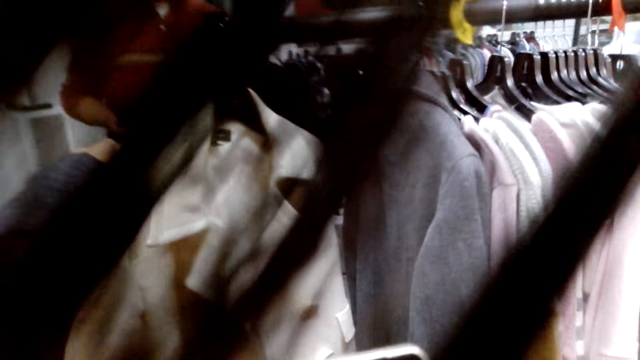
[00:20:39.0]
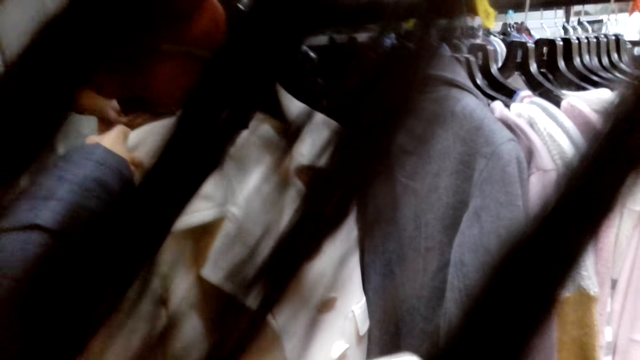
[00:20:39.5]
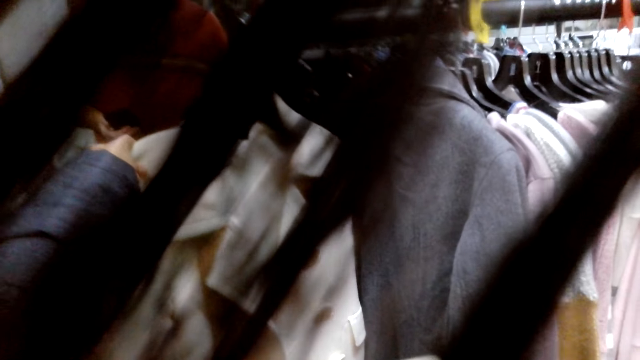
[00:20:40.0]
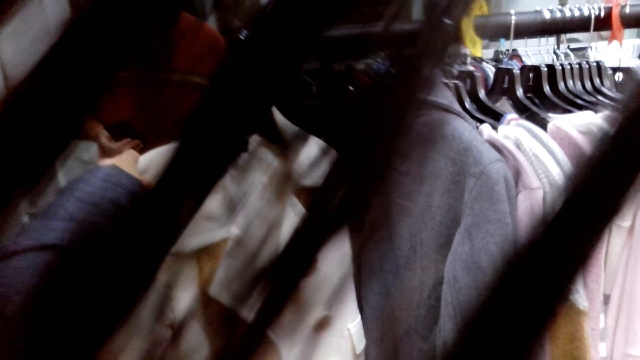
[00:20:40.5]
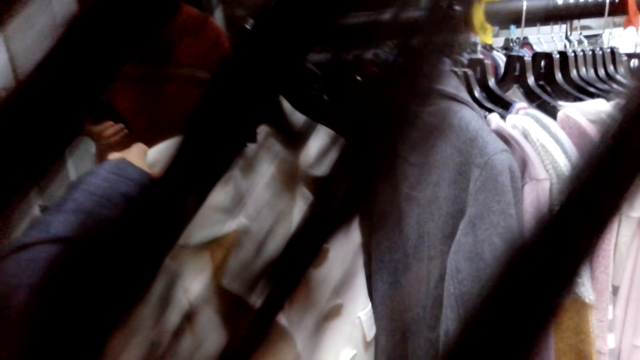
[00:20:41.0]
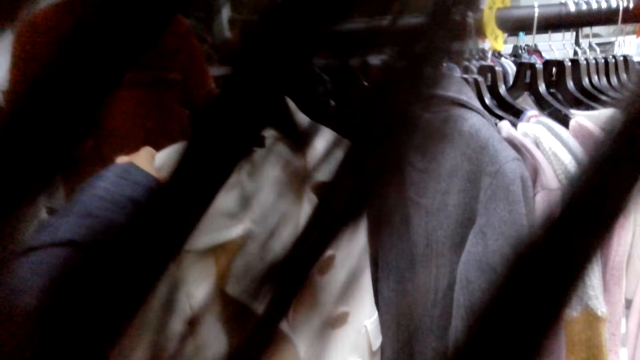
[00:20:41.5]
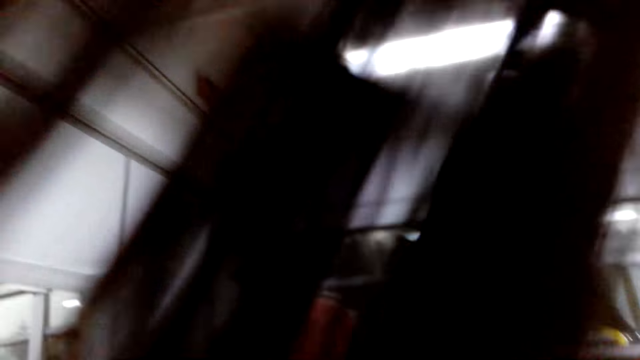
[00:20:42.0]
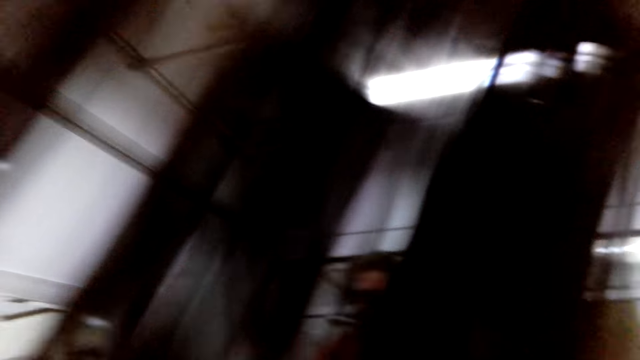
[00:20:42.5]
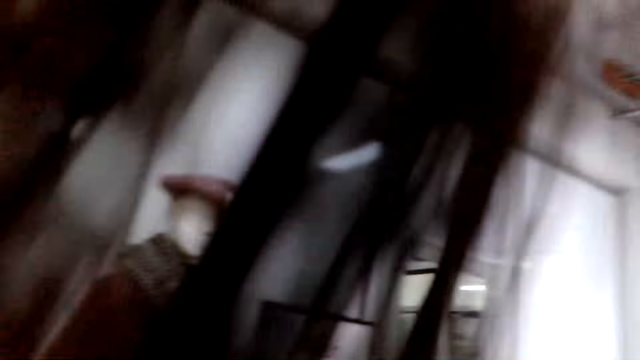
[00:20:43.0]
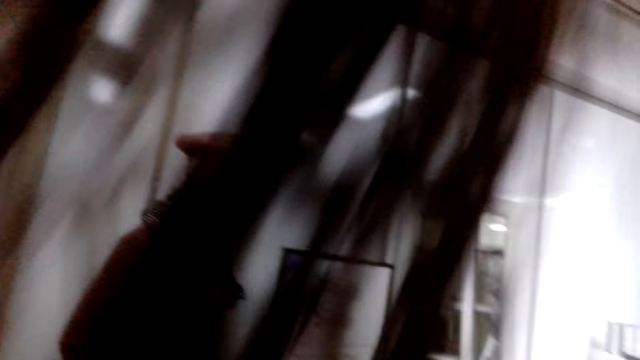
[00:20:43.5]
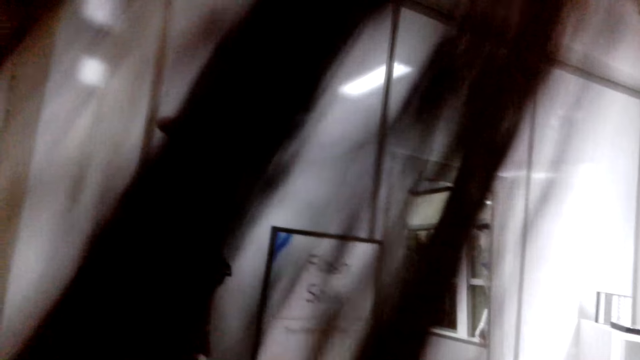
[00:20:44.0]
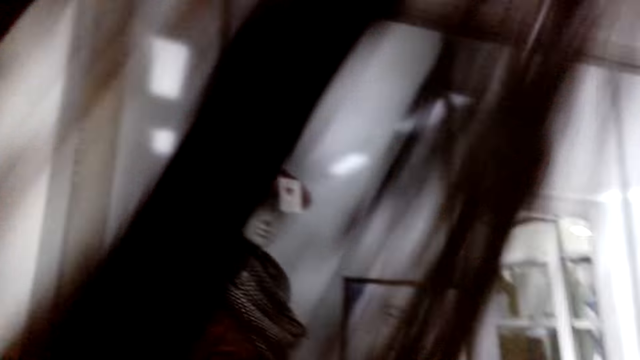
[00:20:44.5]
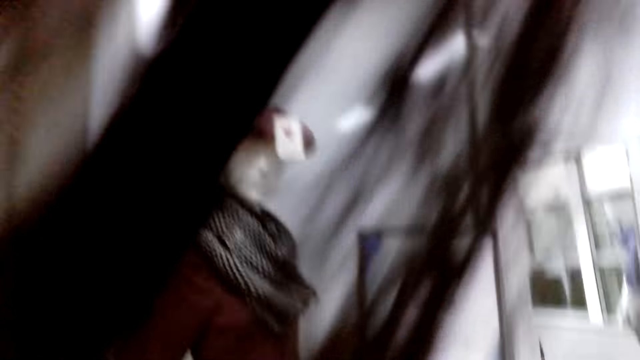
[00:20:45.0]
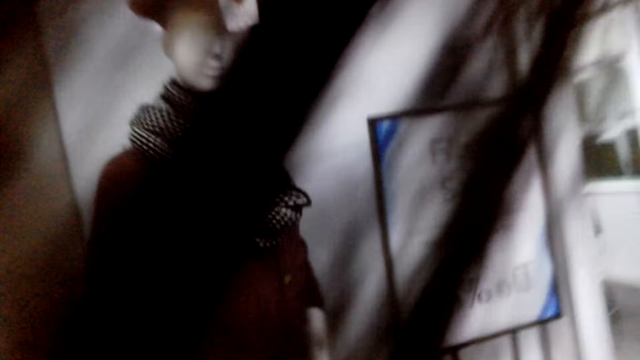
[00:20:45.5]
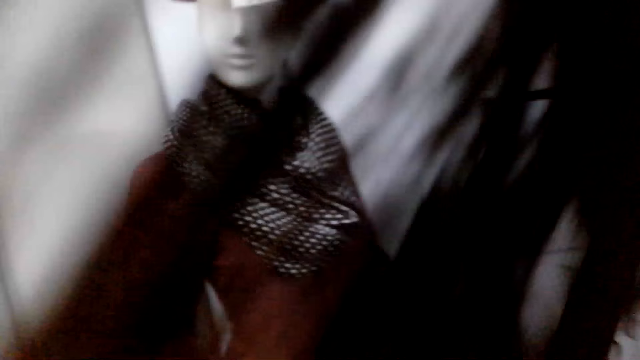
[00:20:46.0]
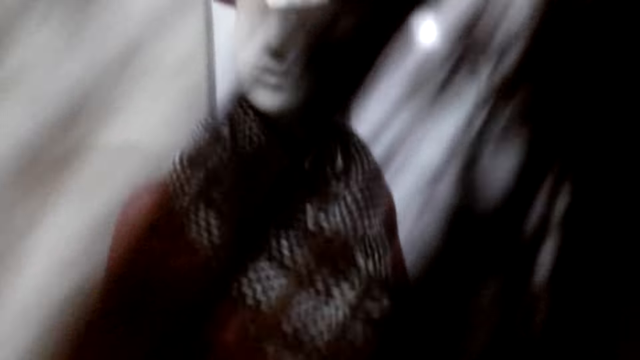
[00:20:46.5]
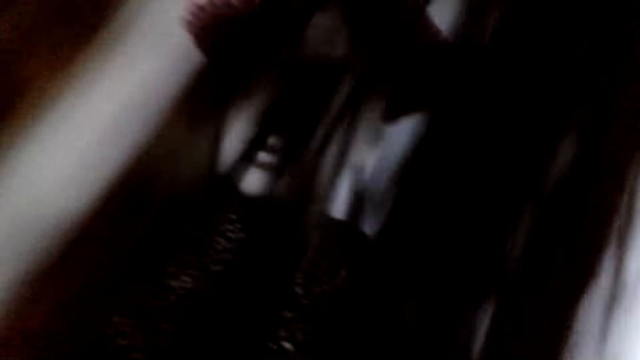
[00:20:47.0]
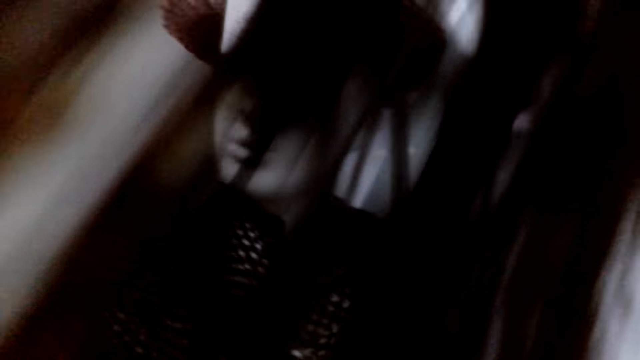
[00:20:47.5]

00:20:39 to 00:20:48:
The camera wearer holds a coat. They take a picture of the coat. They talk to a man.

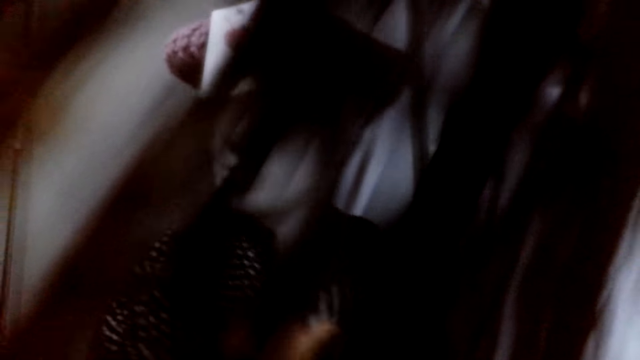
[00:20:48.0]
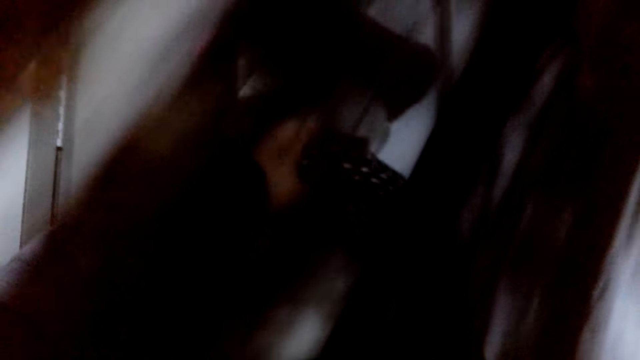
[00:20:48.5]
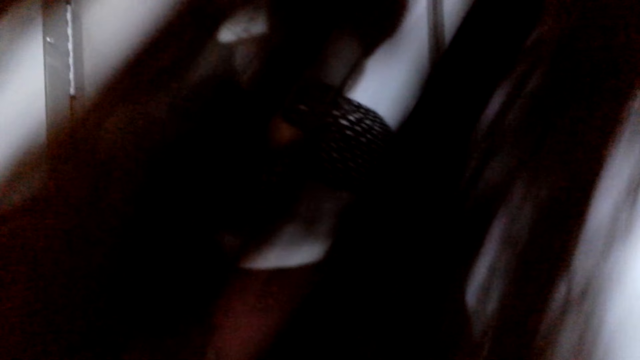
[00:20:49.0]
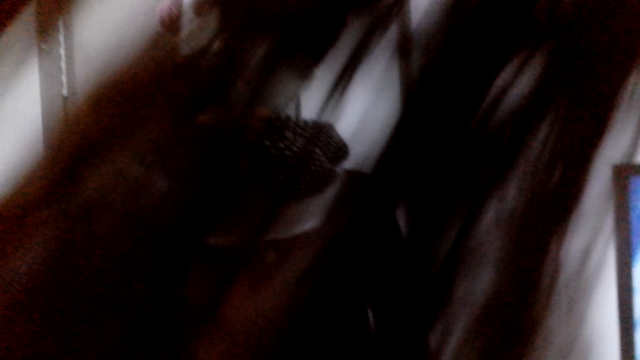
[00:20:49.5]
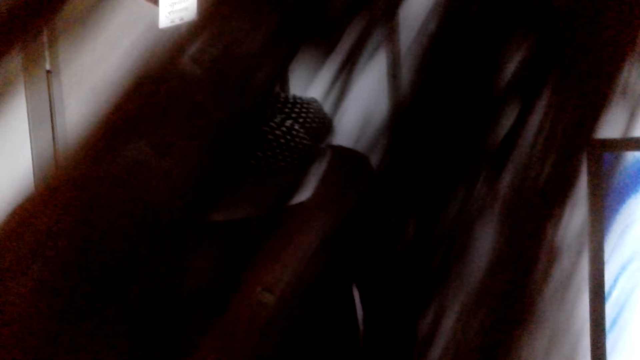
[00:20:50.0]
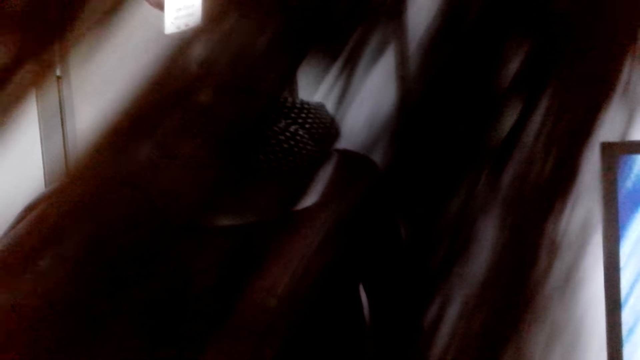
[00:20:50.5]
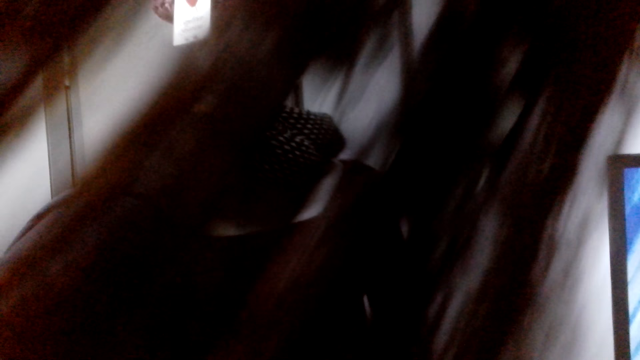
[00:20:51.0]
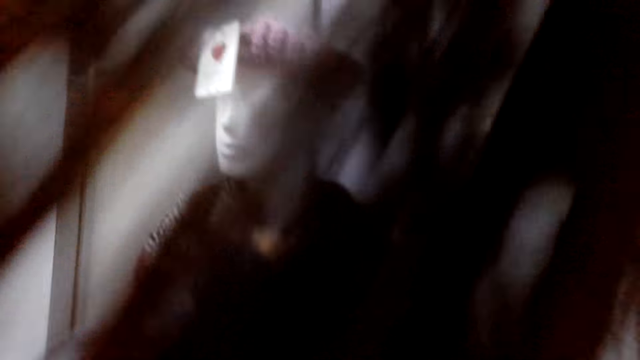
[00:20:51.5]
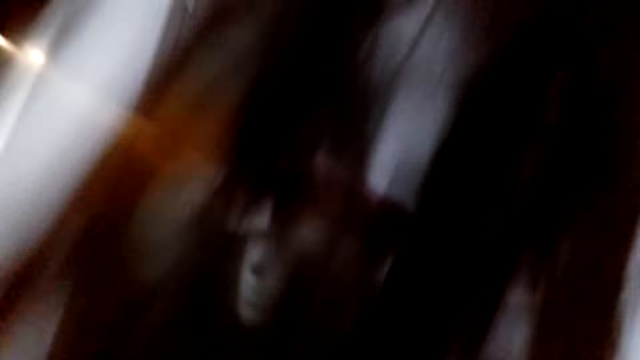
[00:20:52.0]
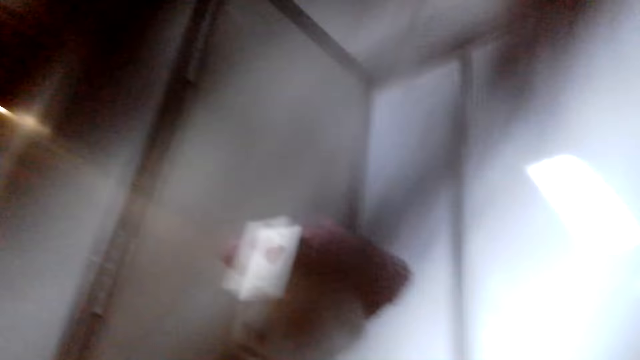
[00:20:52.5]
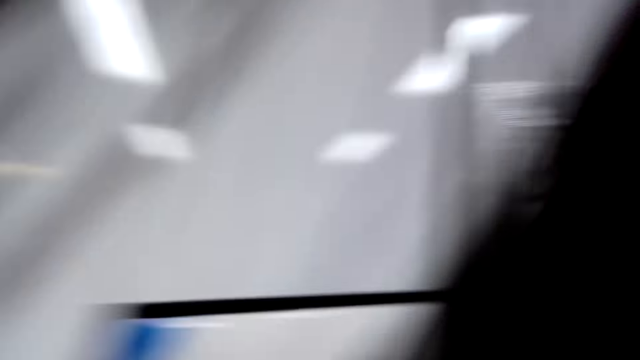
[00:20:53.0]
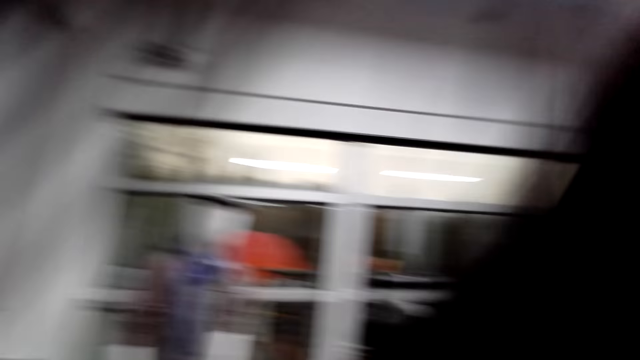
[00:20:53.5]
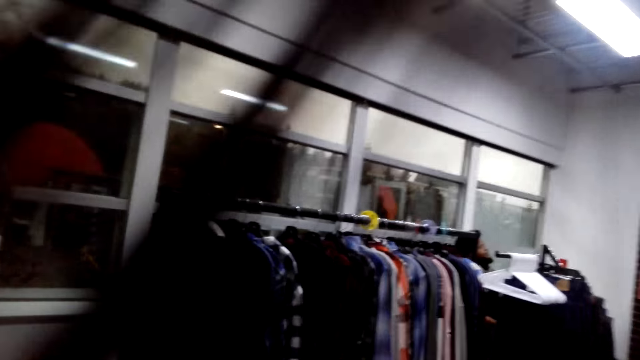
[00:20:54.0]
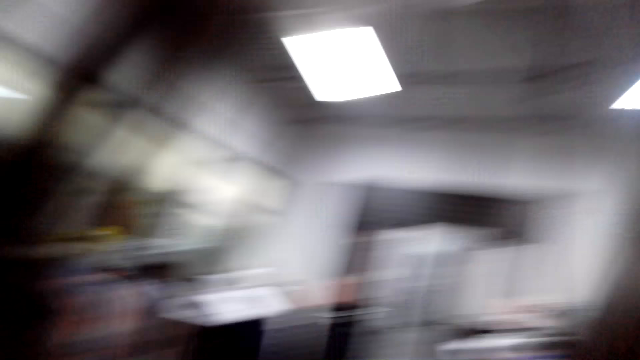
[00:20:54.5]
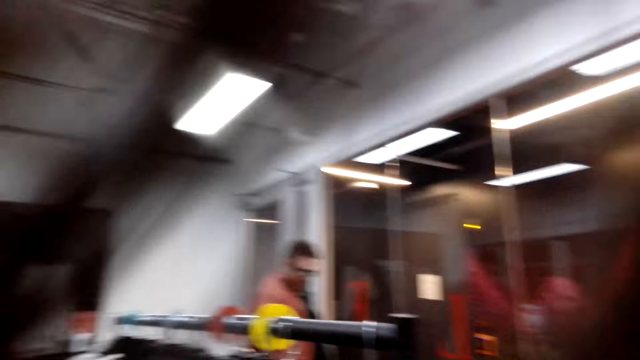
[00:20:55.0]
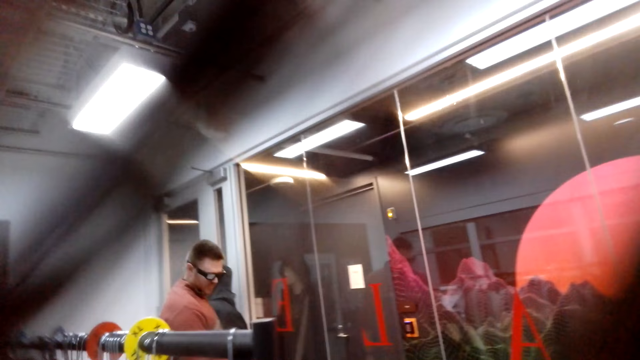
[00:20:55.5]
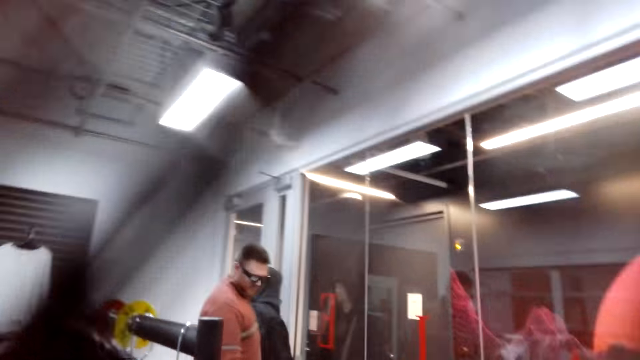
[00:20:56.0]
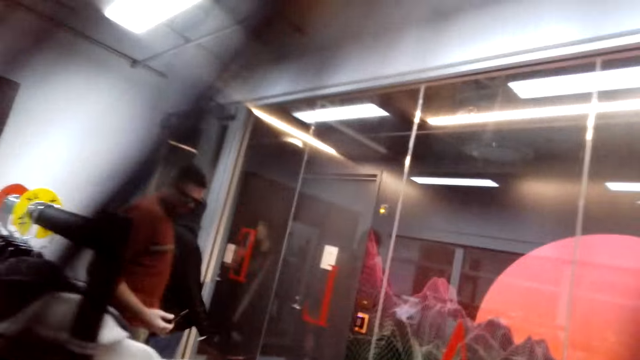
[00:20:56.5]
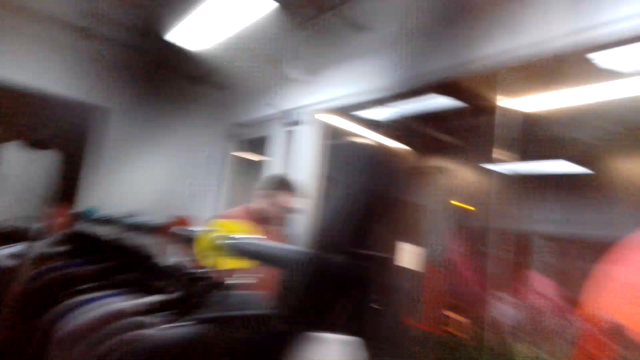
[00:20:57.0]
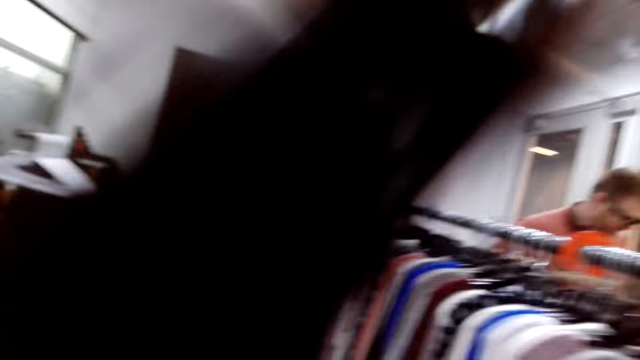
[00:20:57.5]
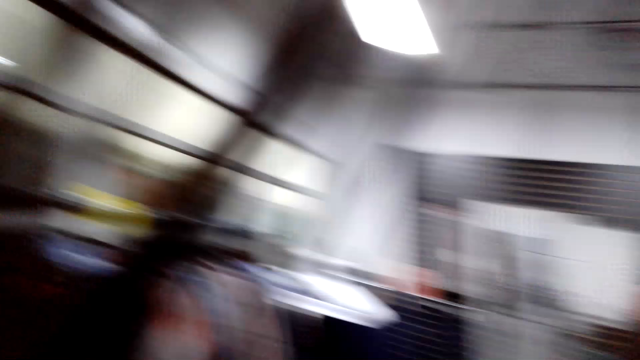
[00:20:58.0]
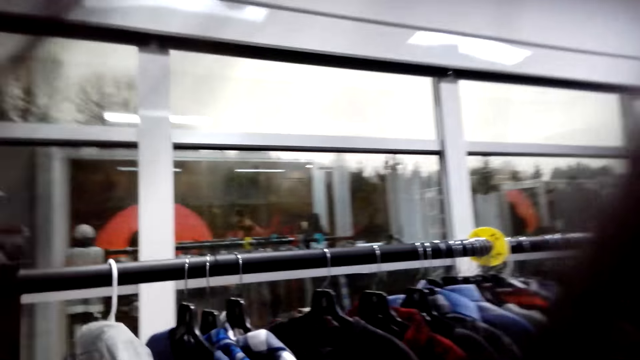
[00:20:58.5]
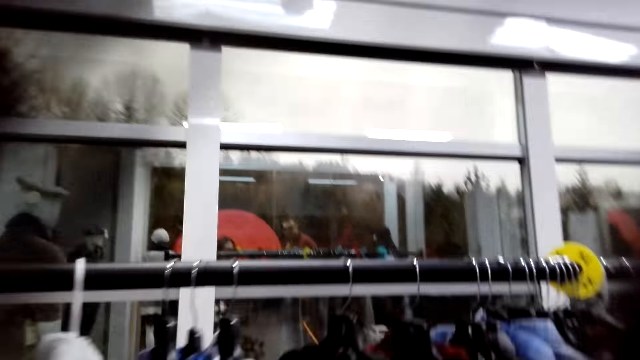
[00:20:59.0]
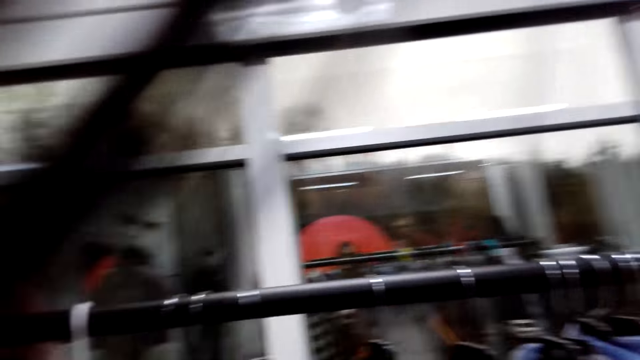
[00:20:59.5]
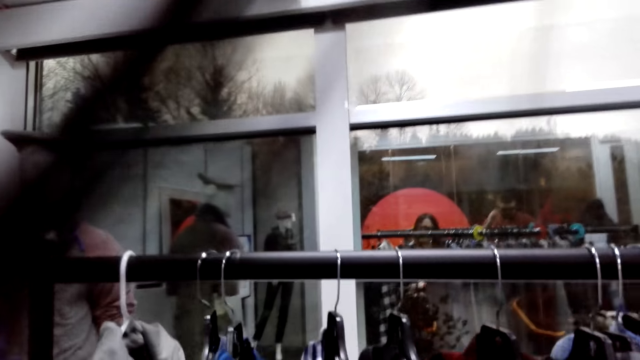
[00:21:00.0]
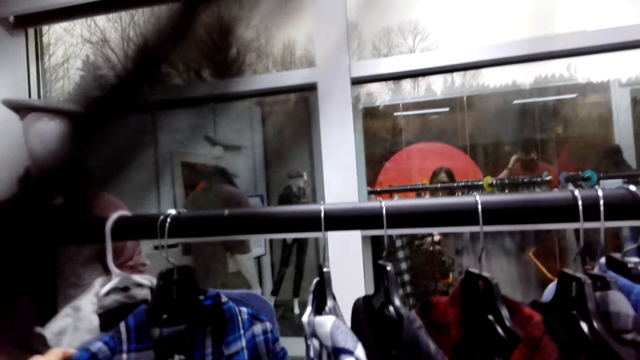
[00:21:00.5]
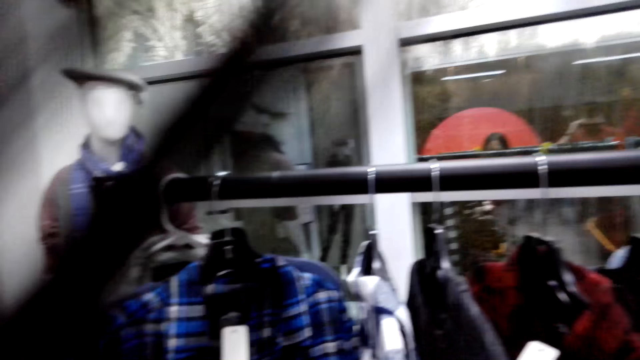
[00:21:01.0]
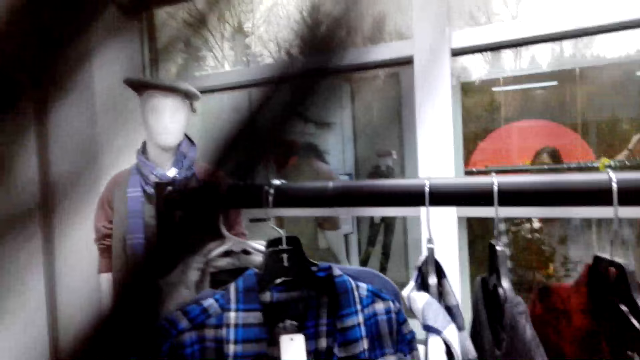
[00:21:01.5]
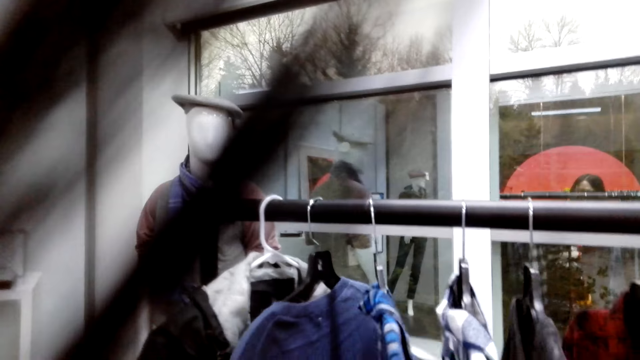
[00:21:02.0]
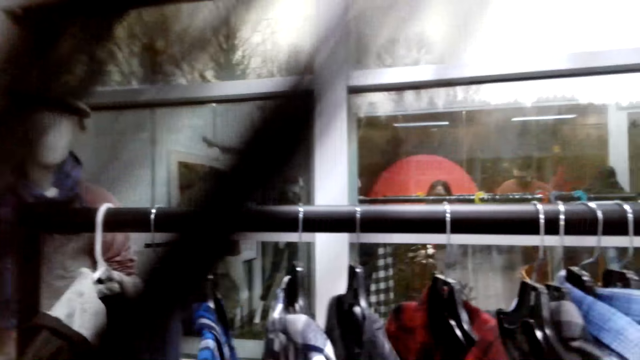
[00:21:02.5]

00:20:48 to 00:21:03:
The camera wearer touches the scarf. They hold the scarf. They take a picture of the scarf. They walk in the boutique. They touch the shirts.
